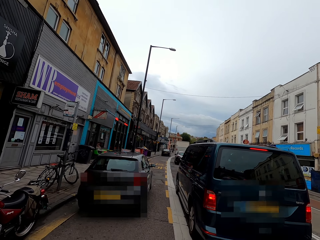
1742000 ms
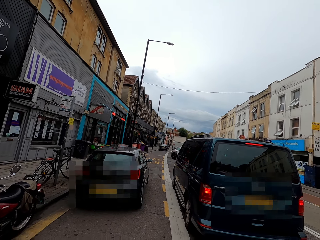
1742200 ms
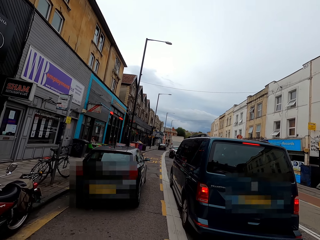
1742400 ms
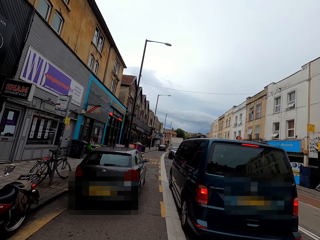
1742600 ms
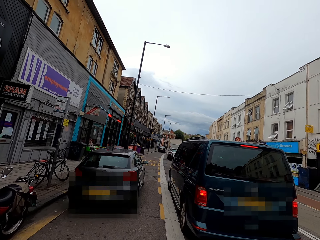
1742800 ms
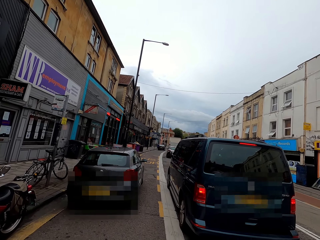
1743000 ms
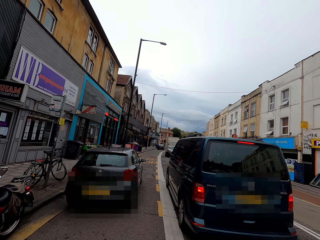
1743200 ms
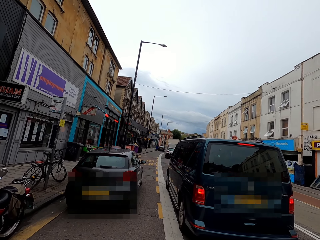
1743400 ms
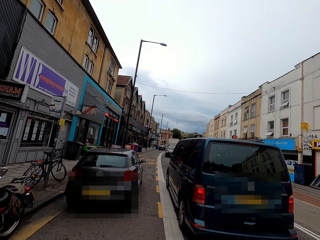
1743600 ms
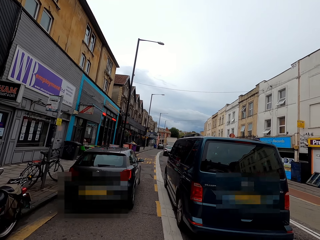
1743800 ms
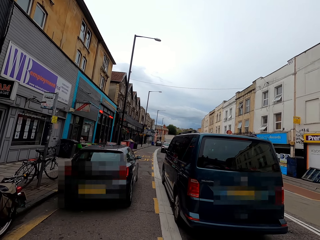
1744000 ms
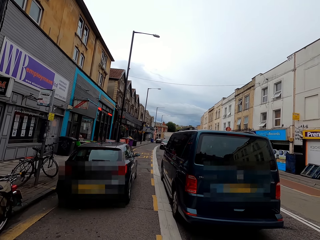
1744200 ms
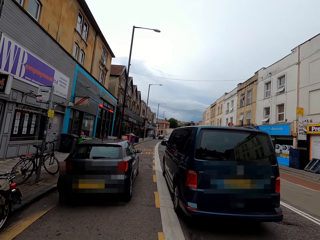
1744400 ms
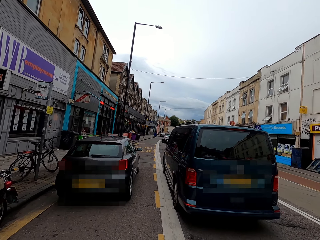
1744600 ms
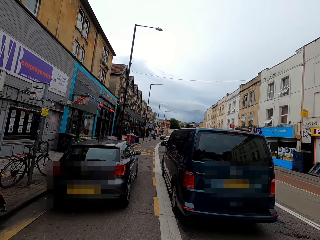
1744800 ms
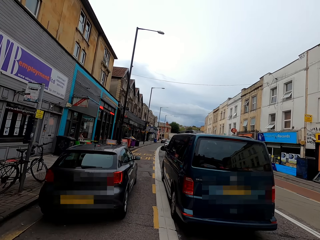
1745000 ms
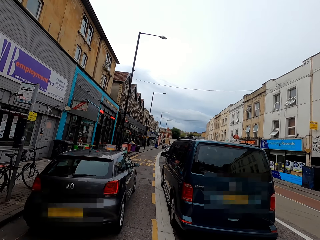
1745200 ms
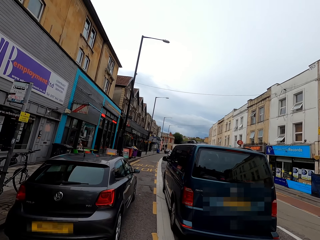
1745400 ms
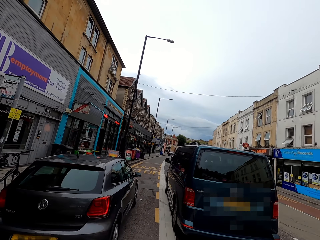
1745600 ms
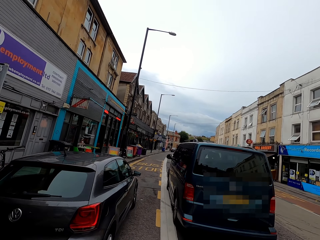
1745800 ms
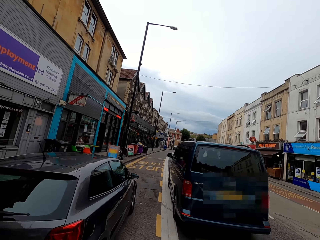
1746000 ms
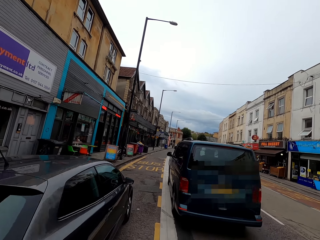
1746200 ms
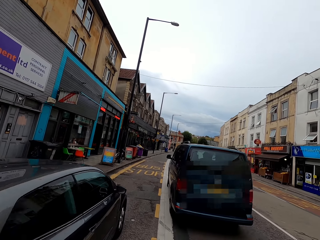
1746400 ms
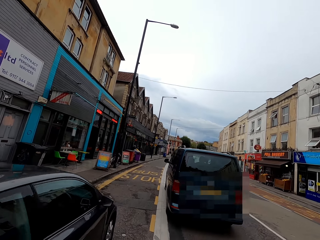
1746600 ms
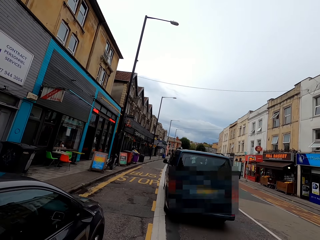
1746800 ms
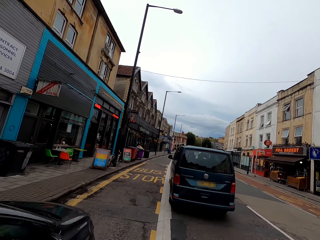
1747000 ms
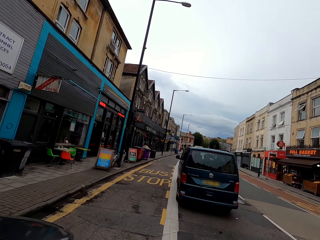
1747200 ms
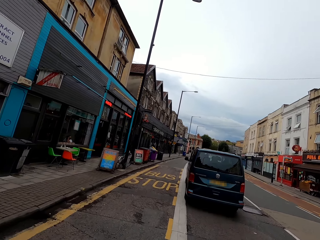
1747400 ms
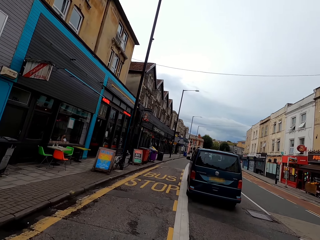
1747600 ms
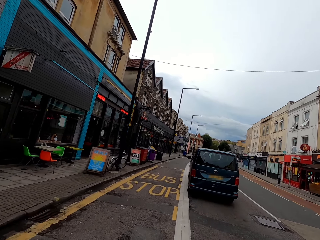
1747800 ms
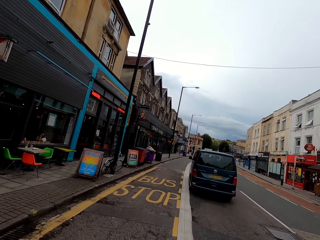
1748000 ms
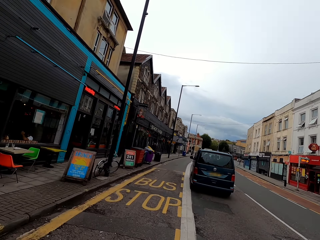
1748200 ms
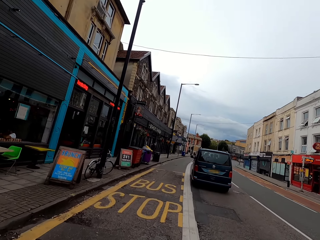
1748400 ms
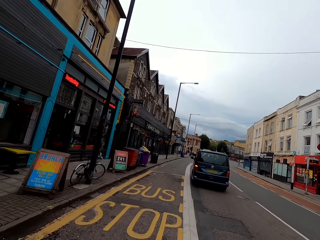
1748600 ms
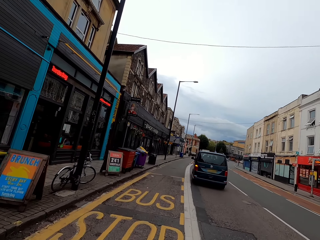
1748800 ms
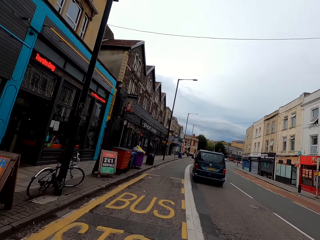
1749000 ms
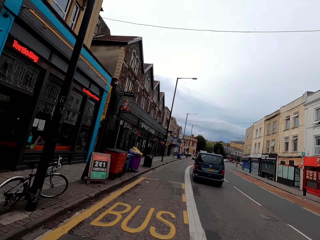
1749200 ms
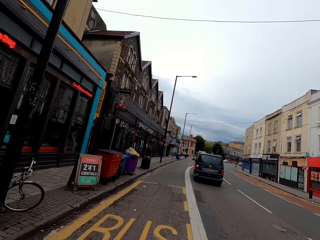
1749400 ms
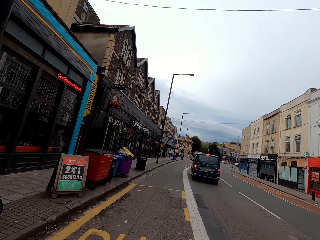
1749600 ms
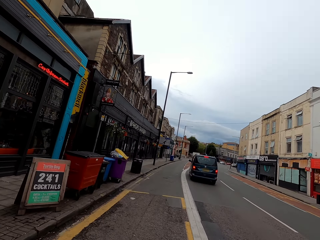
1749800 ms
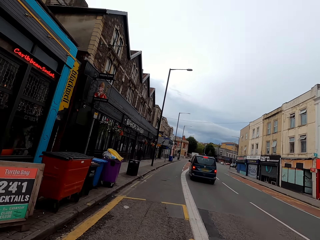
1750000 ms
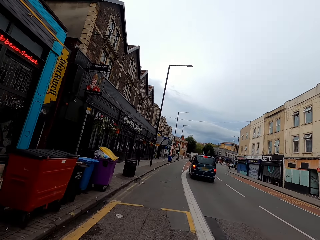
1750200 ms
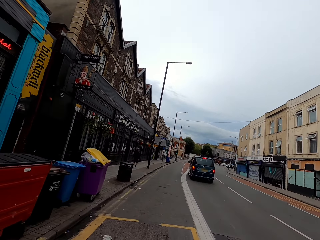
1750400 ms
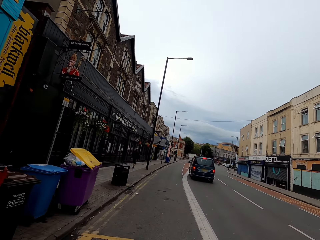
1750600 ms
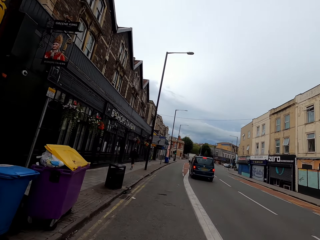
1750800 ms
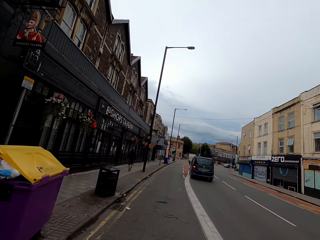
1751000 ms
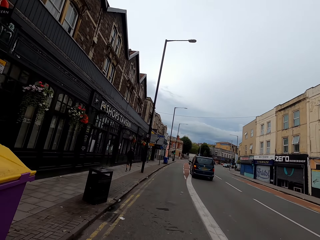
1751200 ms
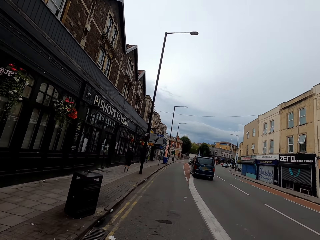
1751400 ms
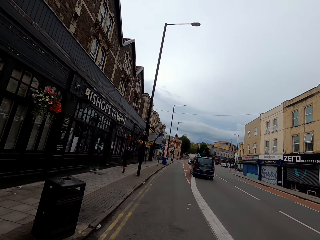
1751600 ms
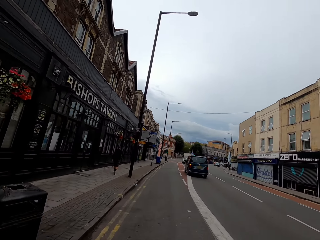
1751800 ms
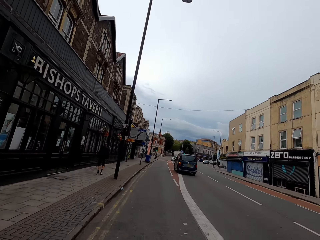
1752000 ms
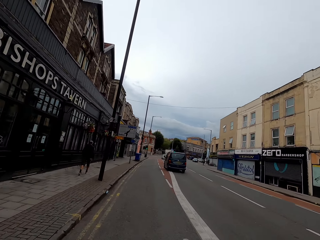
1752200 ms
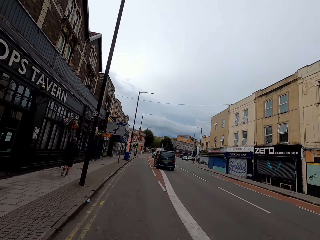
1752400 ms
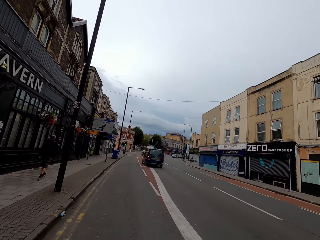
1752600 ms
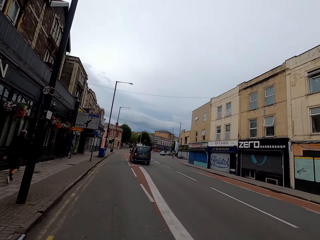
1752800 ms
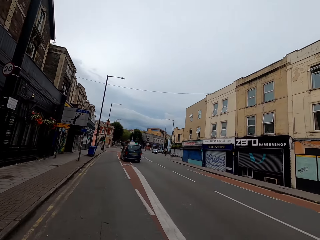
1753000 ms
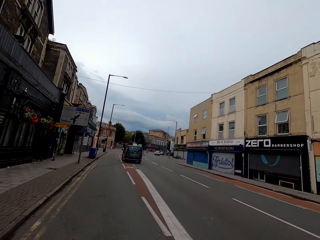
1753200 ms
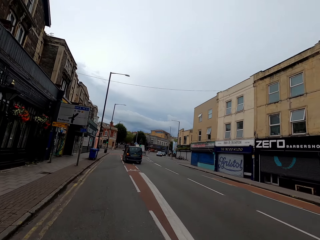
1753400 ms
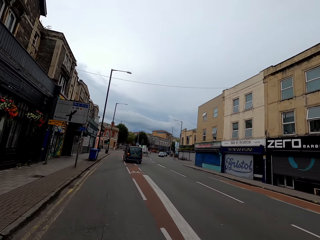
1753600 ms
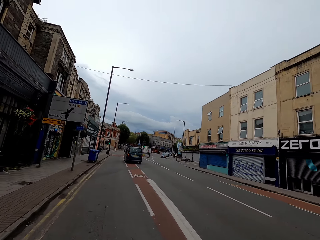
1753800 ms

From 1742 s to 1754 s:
The camera wearer rides a bicycle on the road.

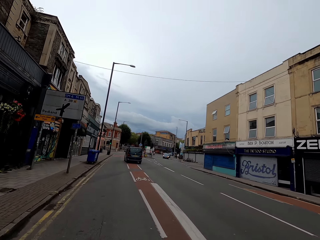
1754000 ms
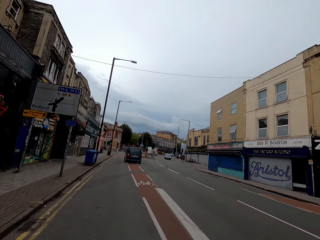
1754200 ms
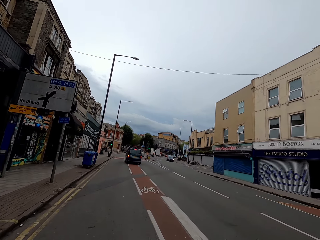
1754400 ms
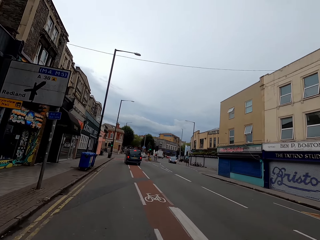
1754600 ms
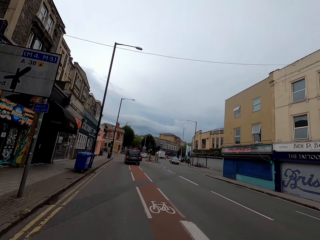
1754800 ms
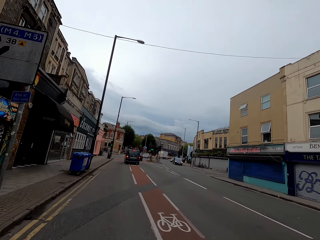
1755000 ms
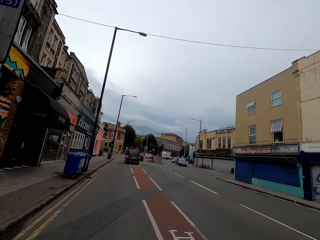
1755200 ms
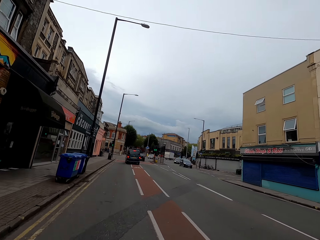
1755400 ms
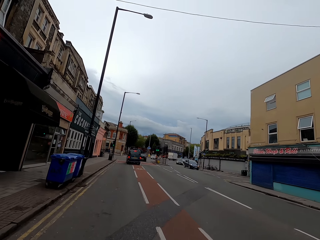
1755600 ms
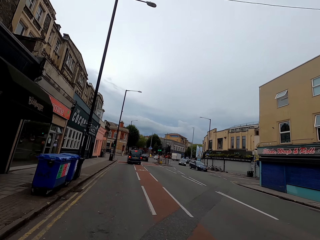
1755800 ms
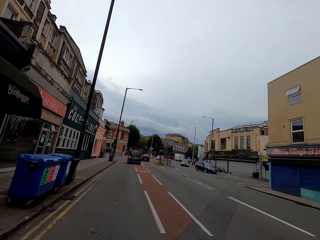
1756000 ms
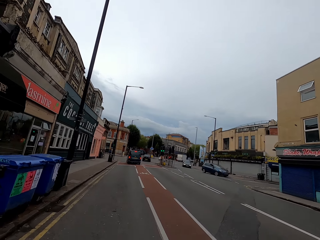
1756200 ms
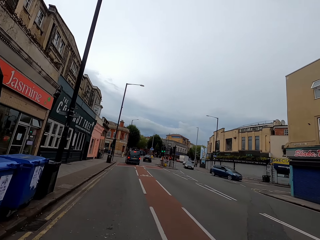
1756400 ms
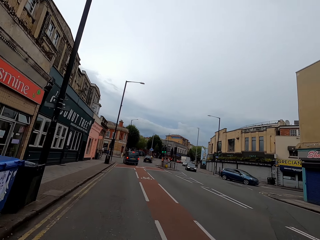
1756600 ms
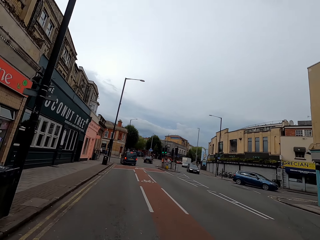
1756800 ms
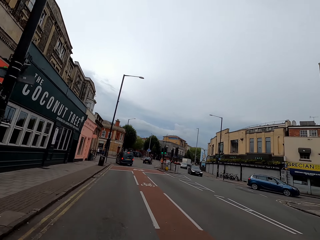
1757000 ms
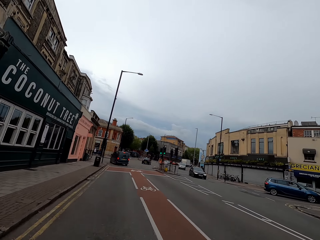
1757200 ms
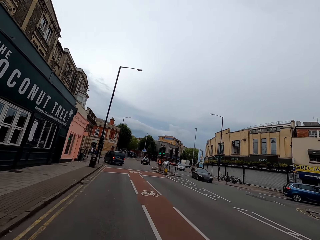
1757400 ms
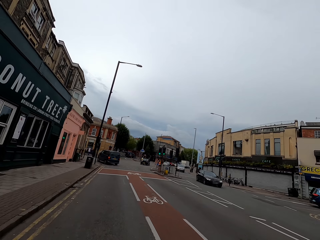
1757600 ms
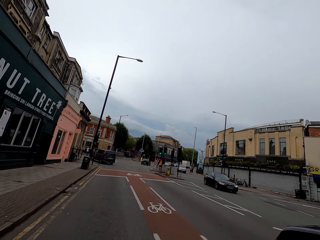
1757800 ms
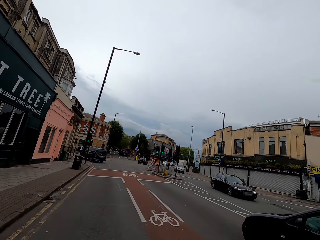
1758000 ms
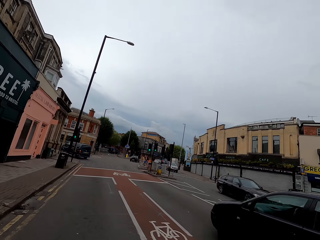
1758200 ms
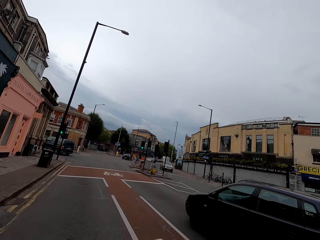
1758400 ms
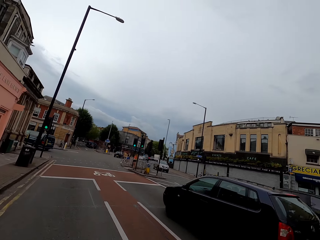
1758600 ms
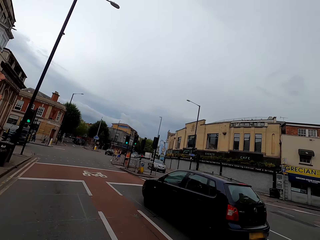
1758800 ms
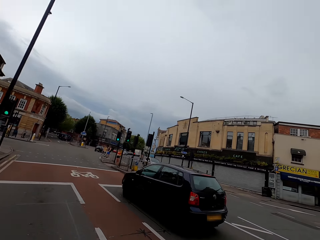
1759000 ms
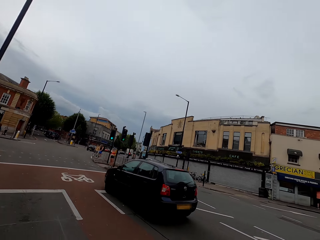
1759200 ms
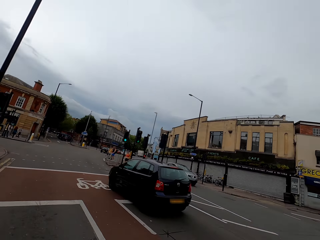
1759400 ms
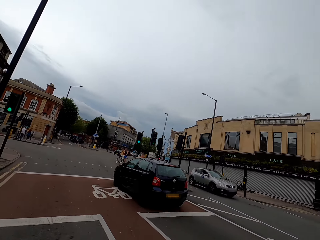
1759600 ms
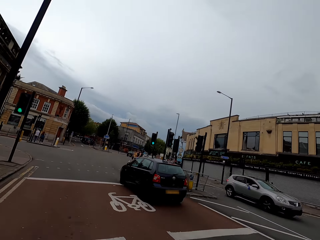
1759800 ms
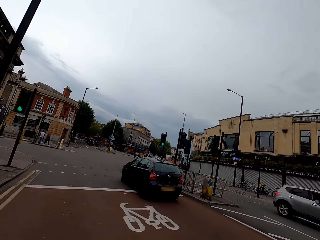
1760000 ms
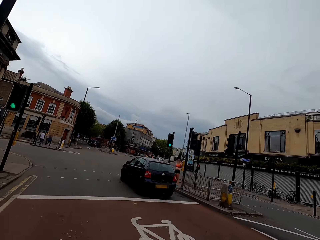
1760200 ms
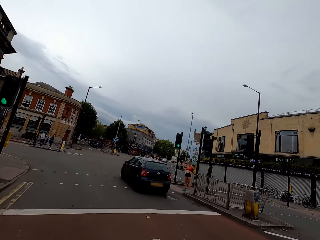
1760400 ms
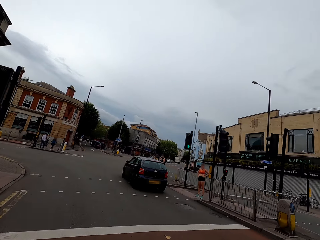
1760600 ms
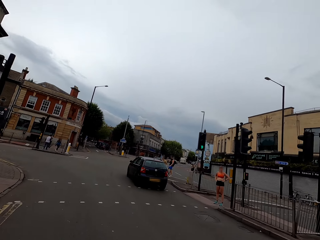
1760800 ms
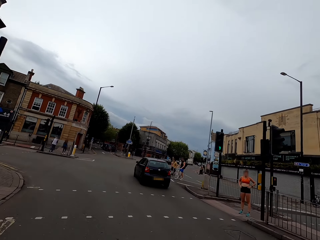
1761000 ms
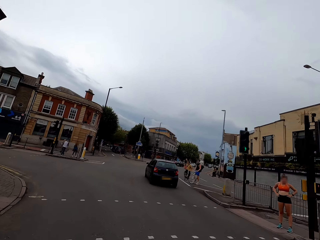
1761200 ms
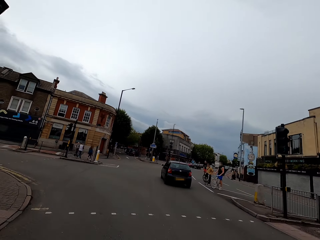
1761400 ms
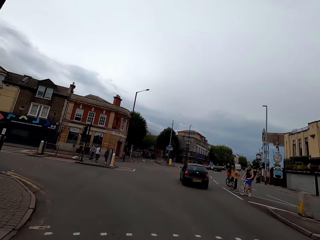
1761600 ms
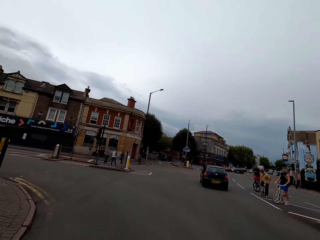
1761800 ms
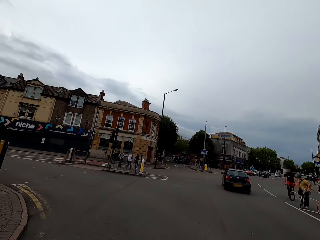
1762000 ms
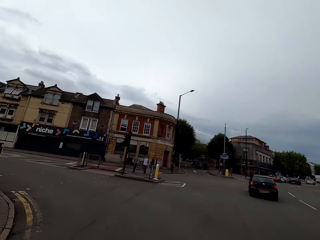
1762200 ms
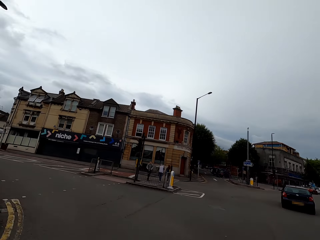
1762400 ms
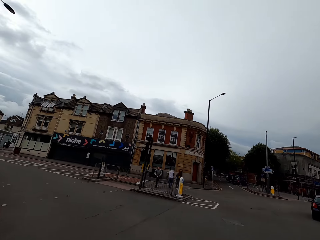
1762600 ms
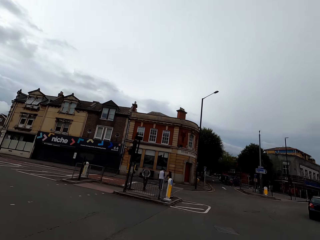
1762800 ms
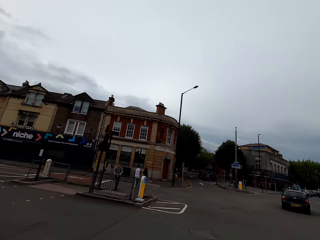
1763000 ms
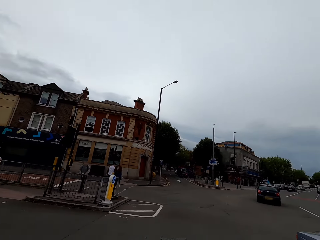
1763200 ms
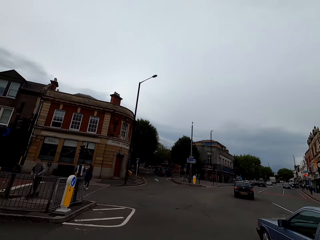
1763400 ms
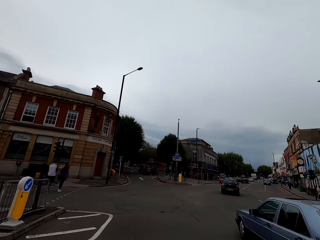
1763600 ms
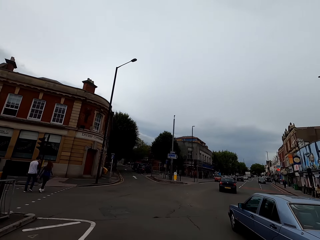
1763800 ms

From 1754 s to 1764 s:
The camera wearer looks around. They ride on the road.
